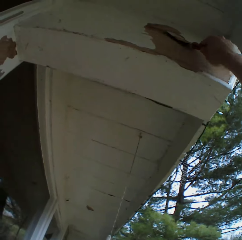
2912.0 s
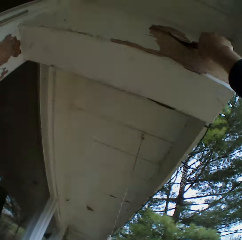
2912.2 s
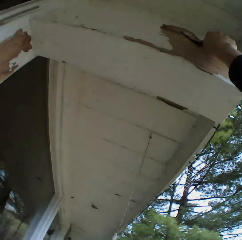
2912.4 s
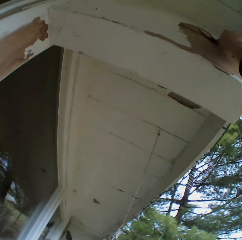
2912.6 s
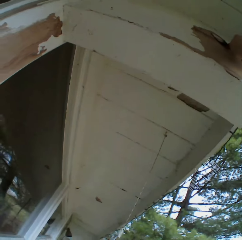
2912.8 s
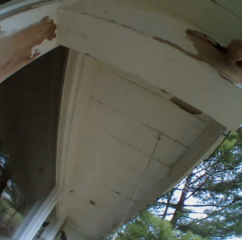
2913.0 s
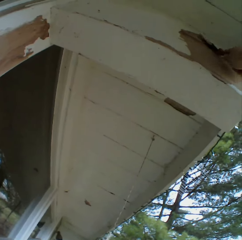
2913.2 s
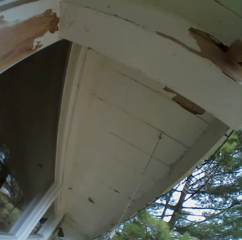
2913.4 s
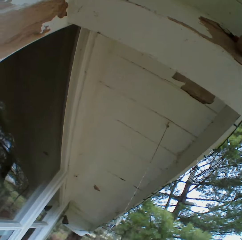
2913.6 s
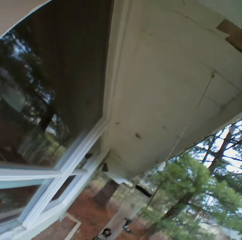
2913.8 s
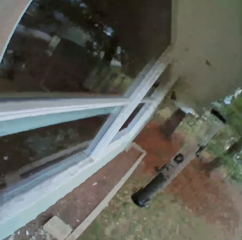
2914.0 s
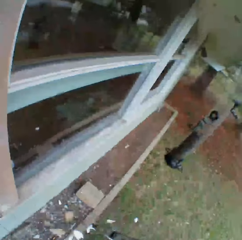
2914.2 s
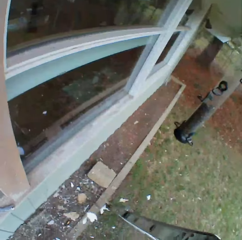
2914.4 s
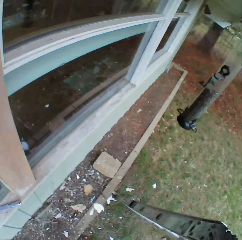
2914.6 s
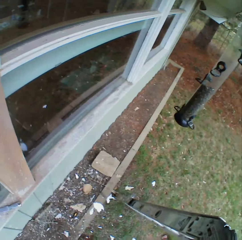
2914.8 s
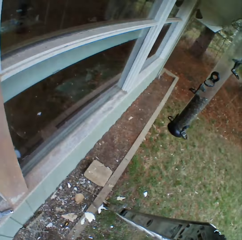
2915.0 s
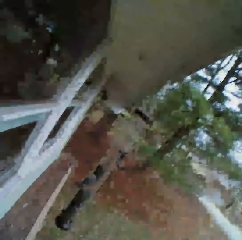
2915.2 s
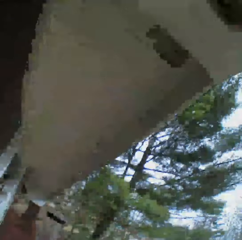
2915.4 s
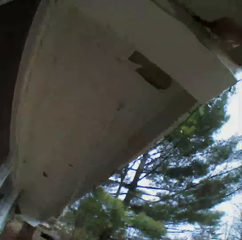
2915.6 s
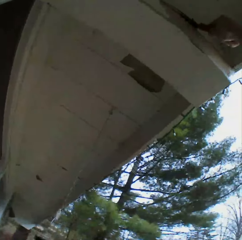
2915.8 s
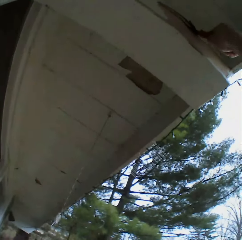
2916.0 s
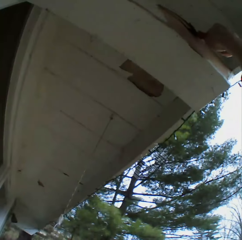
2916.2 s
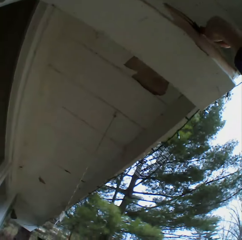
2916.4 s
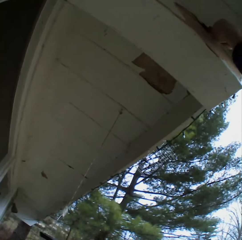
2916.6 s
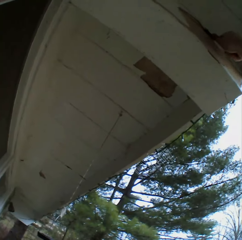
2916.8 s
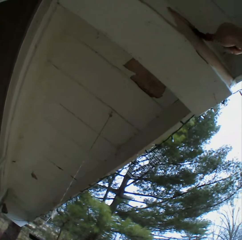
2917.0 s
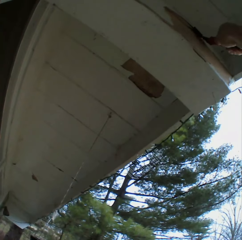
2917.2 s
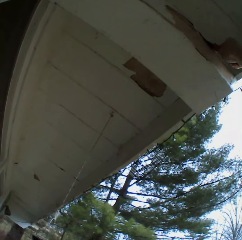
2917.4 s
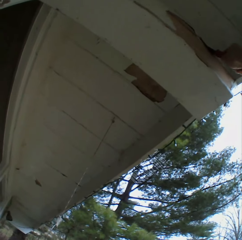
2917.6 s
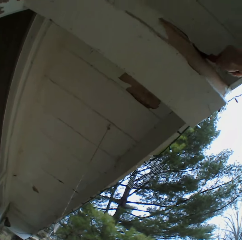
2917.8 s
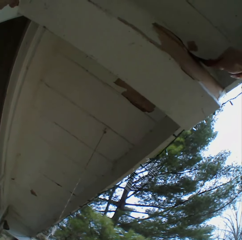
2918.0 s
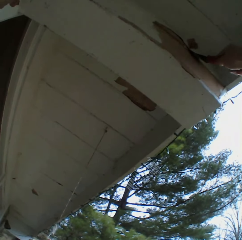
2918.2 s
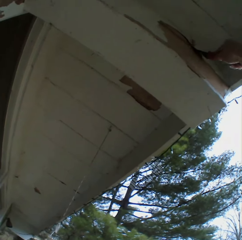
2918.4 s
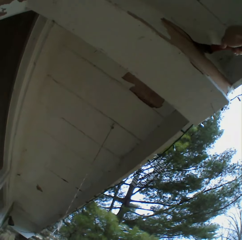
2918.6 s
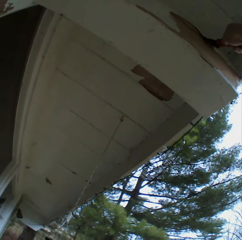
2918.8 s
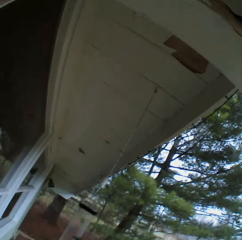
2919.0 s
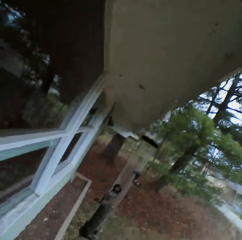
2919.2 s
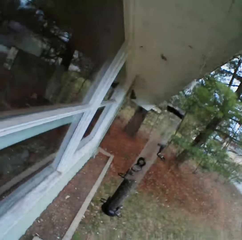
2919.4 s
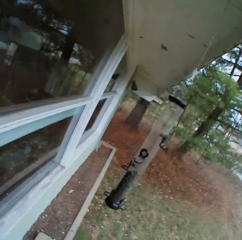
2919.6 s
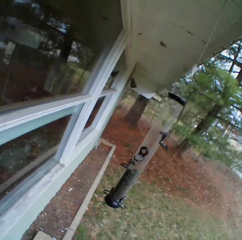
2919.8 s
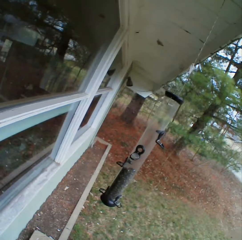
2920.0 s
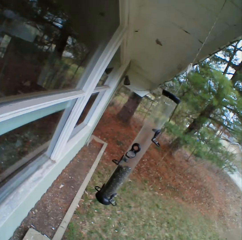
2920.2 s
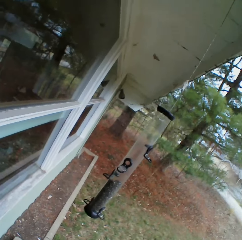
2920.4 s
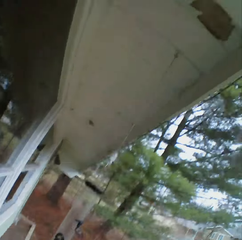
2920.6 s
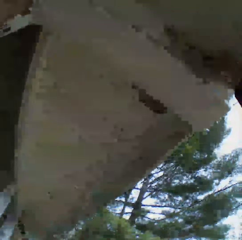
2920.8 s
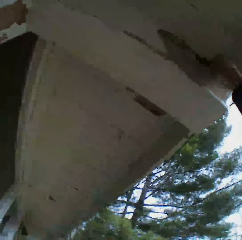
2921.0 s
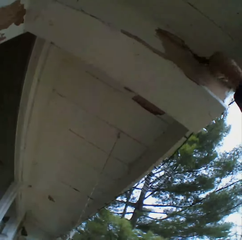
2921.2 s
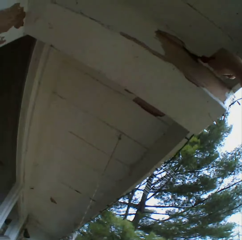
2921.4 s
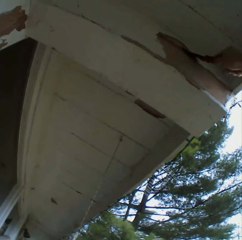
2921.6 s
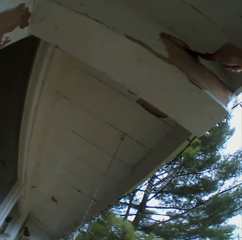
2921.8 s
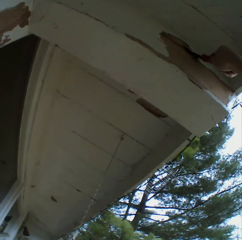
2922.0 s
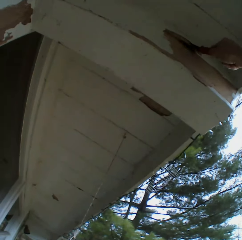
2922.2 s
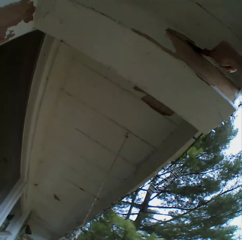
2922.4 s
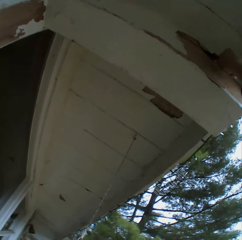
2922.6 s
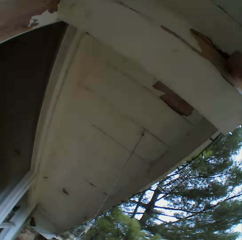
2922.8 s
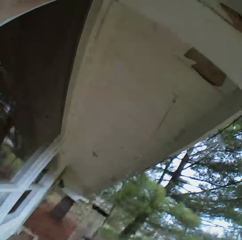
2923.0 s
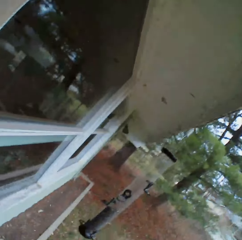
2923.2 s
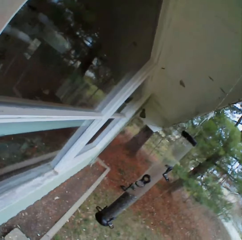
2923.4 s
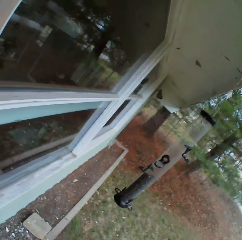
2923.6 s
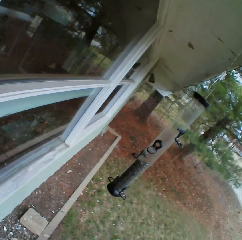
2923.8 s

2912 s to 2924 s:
The camera wearer removes the paints on the wooden bar with a chisel. They look around. They remove the paints on the wooden bar with a chisel. They look around. They remove the paints on the wooden bar with a chisel. They look around.

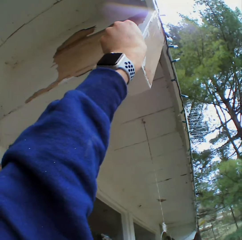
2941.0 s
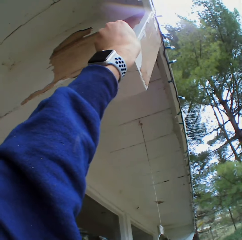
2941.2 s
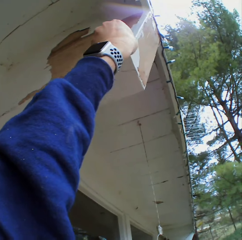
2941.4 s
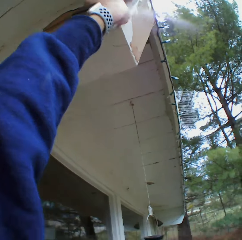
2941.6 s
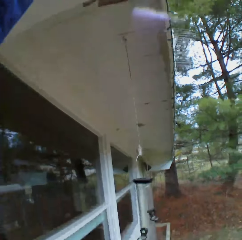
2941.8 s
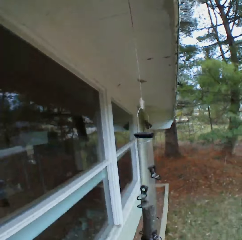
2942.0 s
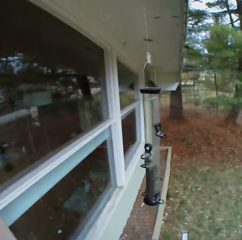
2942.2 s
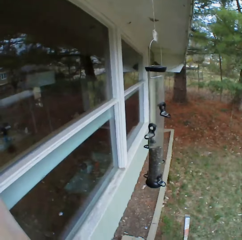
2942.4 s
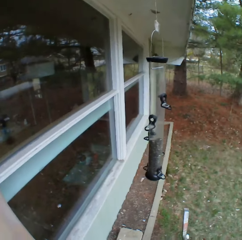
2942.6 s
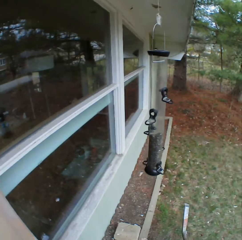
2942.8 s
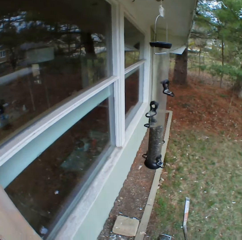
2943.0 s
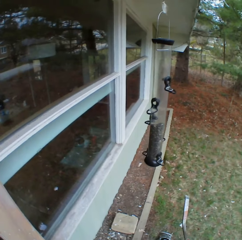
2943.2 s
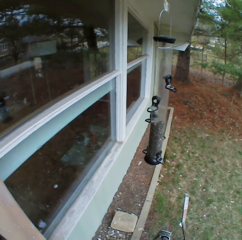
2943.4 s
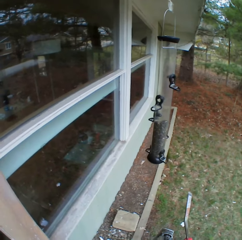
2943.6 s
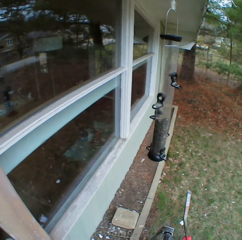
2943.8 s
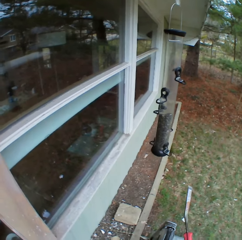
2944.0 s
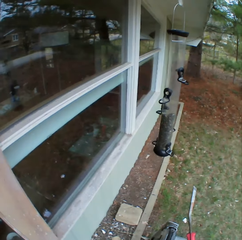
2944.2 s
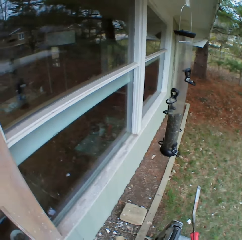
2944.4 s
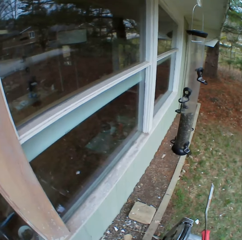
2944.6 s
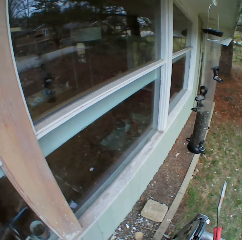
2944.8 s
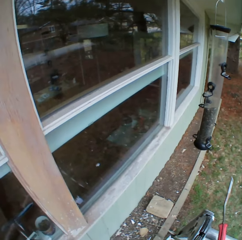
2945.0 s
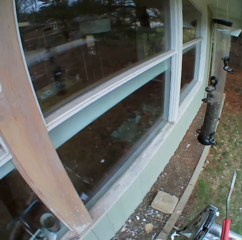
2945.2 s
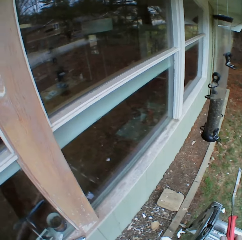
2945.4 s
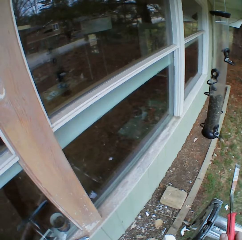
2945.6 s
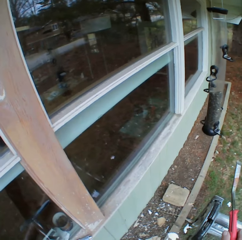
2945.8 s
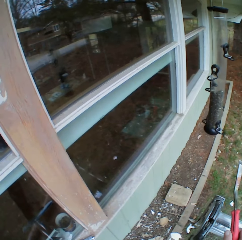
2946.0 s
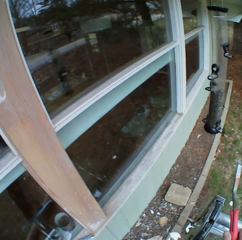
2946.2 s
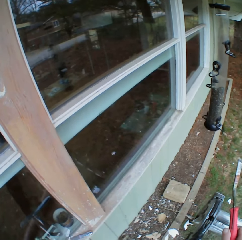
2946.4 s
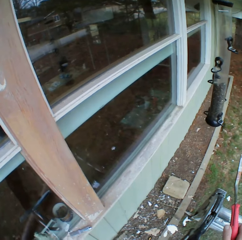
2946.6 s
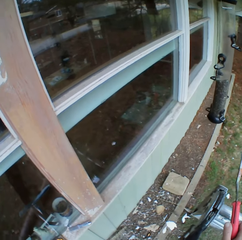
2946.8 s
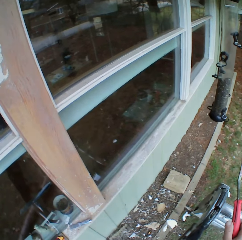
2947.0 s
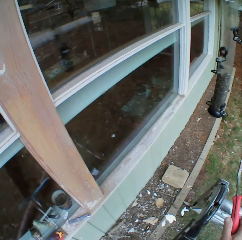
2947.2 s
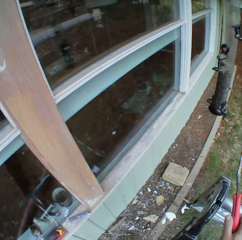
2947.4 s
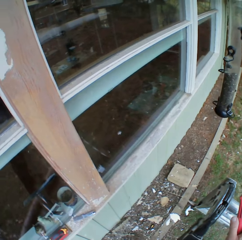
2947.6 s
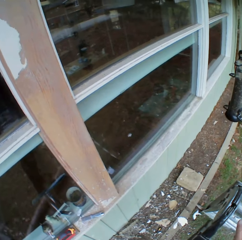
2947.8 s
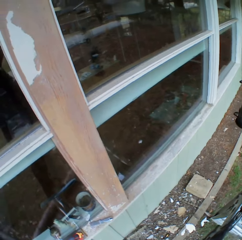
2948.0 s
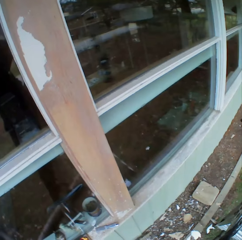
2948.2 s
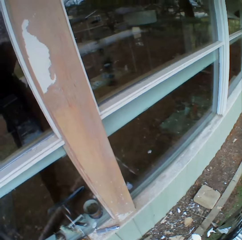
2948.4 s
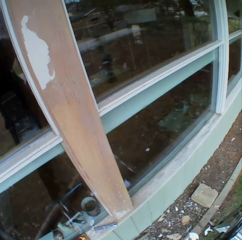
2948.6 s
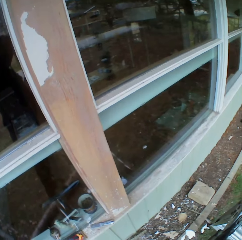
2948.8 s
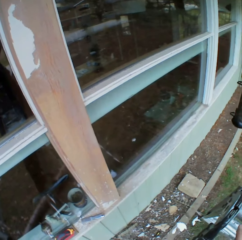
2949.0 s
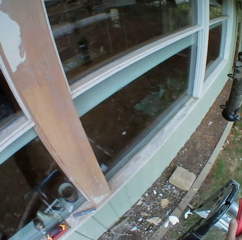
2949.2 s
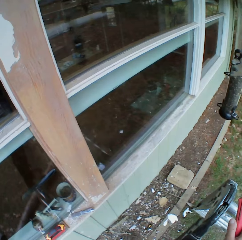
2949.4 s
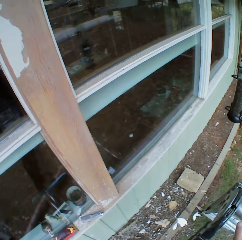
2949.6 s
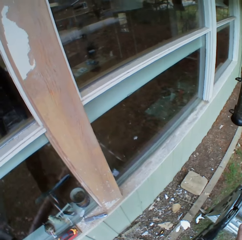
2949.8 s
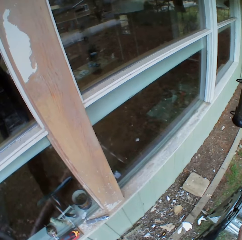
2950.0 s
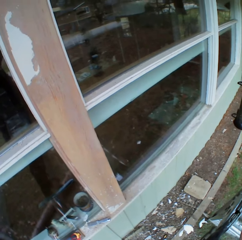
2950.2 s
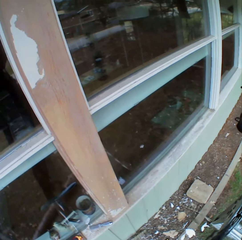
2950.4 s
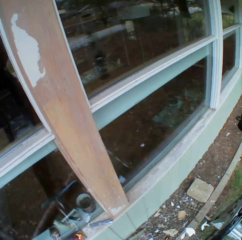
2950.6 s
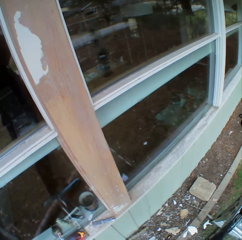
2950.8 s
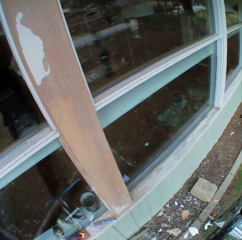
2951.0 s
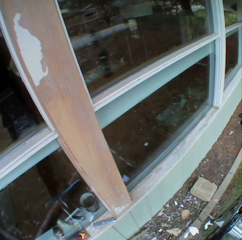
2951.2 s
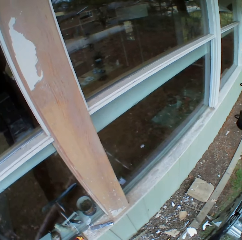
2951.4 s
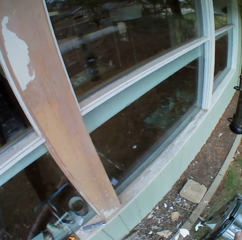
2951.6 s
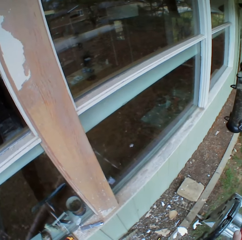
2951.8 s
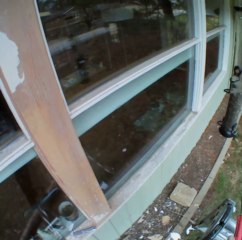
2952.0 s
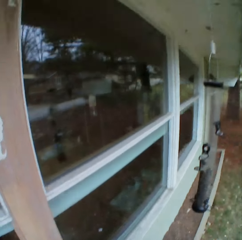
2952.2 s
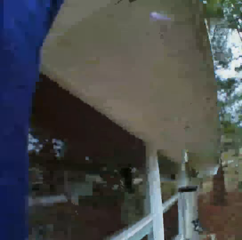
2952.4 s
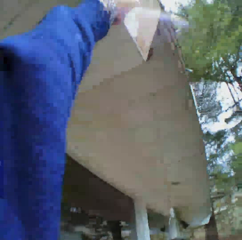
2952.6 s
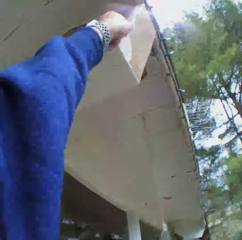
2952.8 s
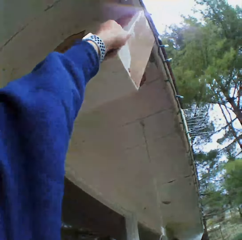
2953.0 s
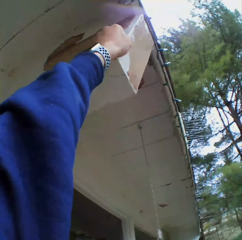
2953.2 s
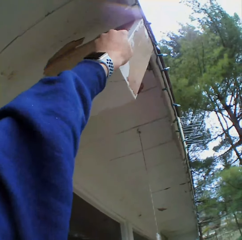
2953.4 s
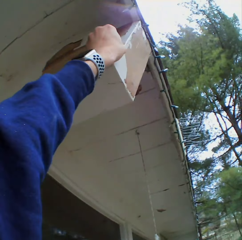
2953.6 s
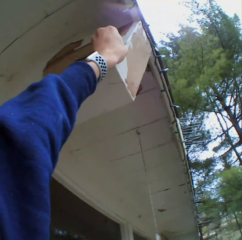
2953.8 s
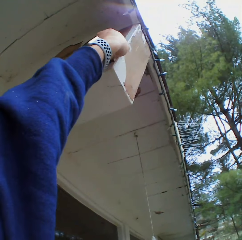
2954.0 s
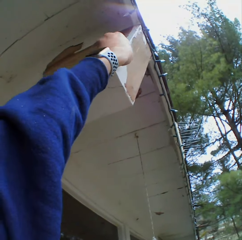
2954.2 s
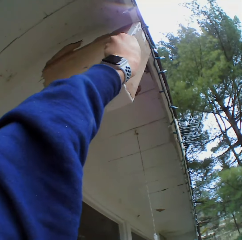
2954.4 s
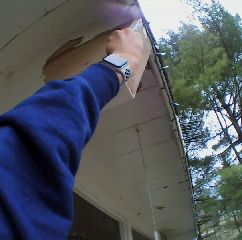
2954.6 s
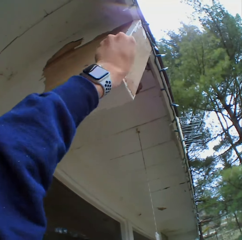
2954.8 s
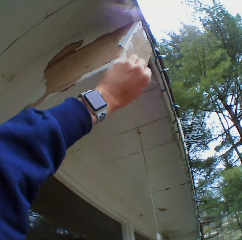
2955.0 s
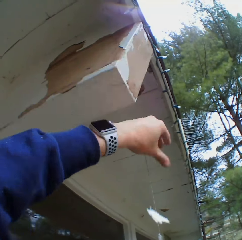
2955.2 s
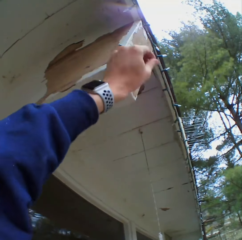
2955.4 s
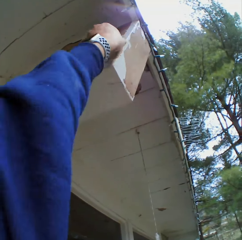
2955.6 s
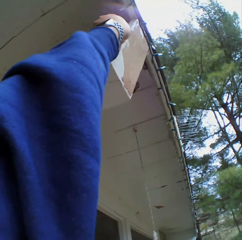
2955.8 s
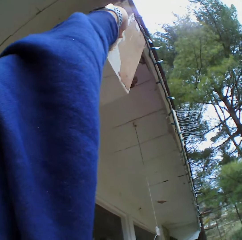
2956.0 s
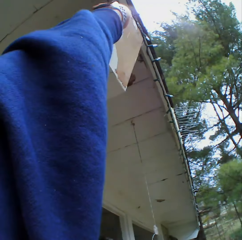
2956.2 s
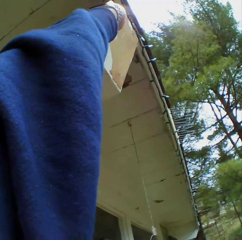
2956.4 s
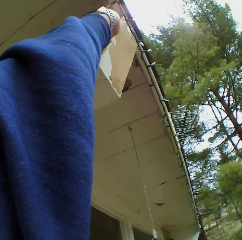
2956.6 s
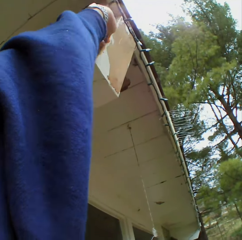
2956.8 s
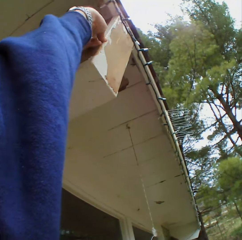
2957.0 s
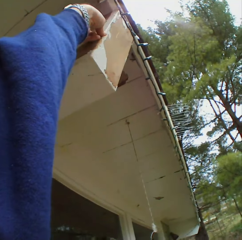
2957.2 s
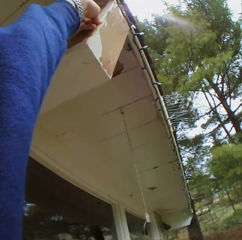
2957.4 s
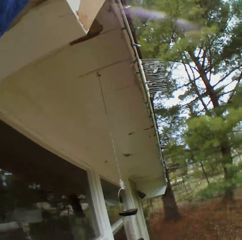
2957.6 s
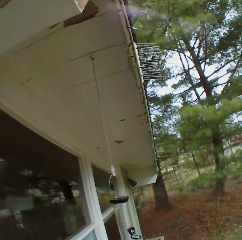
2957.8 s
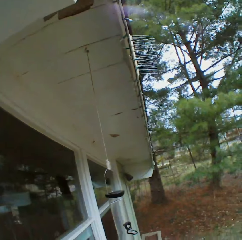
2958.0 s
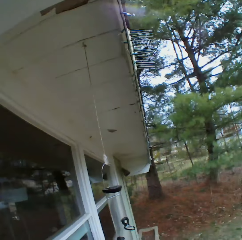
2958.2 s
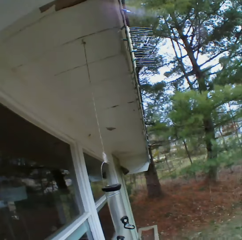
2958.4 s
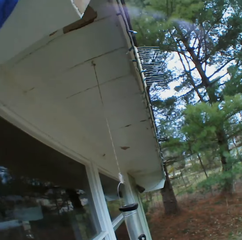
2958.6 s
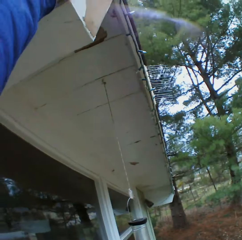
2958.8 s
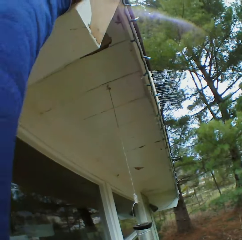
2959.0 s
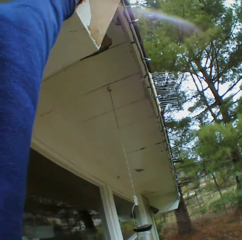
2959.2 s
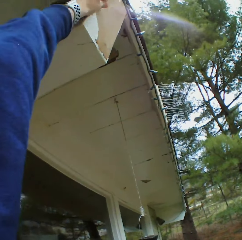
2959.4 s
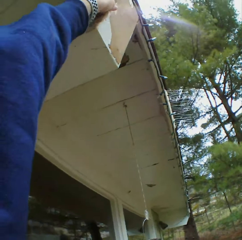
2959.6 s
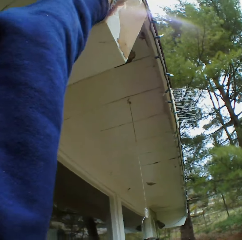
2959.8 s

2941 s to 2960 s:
The camera wearer holds the block. He looks around, stares down at the ground, and looks around. He removes the paints from the block surface with his left hand. He looks around.
